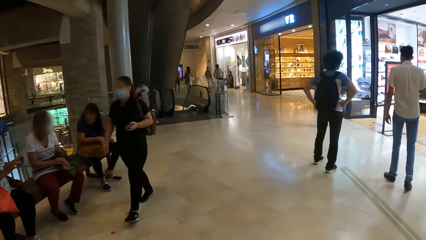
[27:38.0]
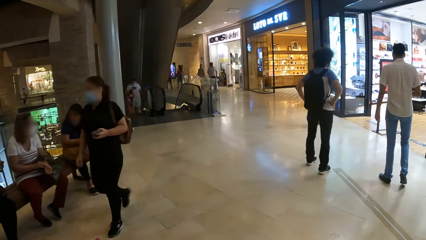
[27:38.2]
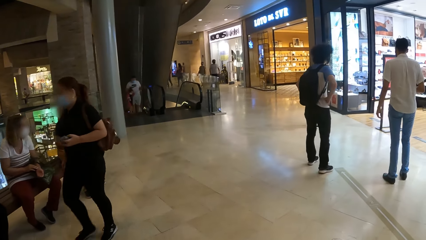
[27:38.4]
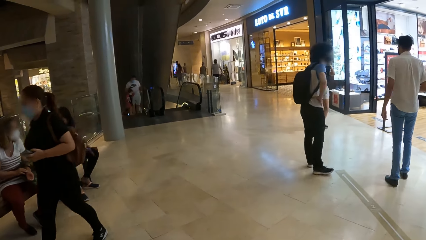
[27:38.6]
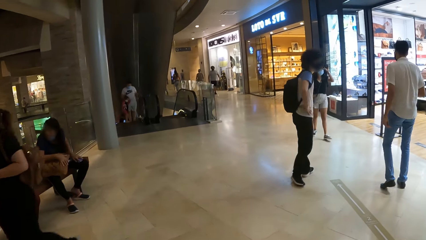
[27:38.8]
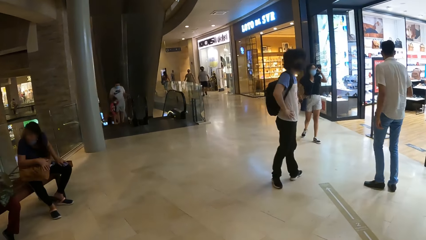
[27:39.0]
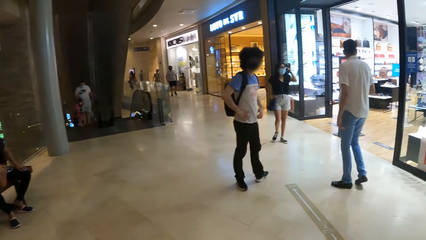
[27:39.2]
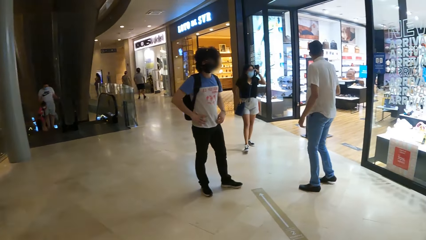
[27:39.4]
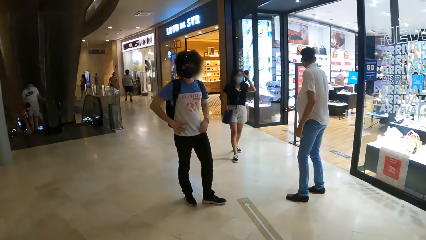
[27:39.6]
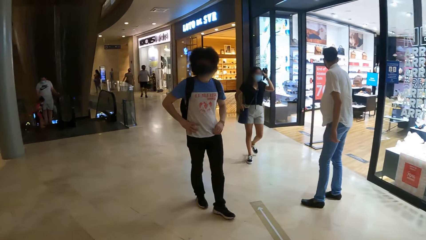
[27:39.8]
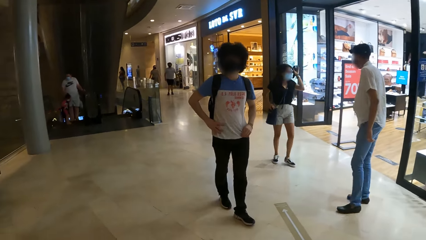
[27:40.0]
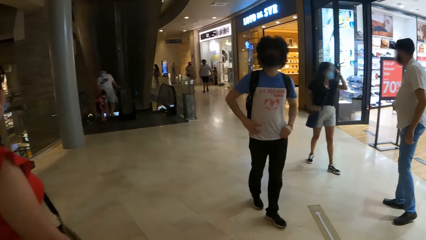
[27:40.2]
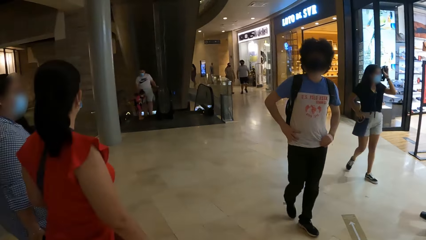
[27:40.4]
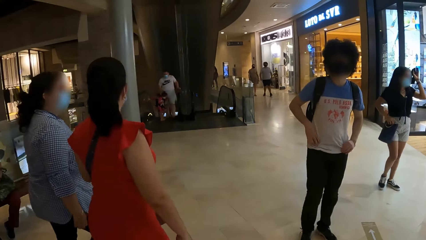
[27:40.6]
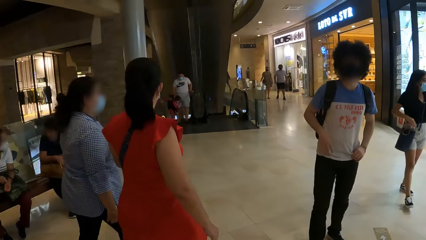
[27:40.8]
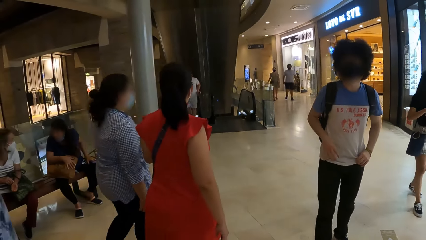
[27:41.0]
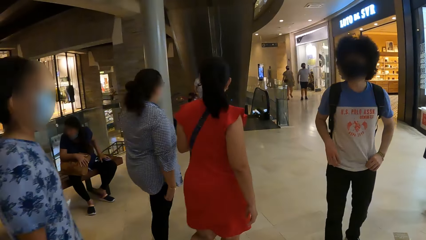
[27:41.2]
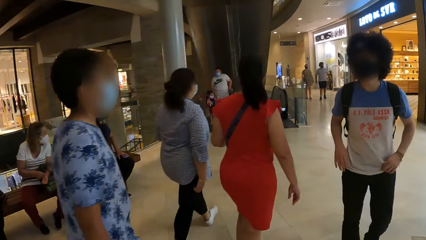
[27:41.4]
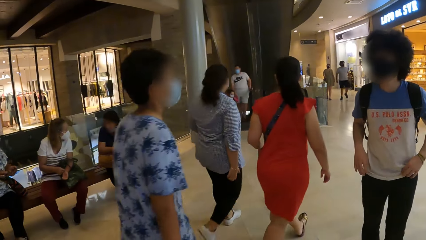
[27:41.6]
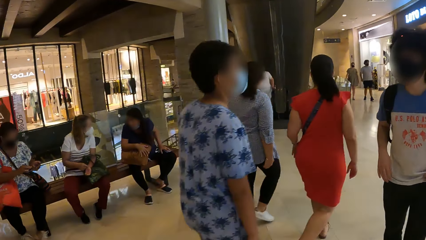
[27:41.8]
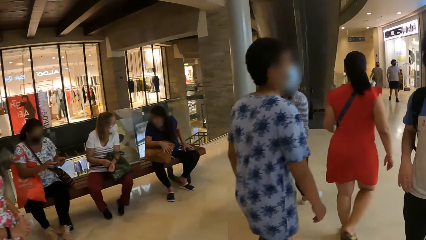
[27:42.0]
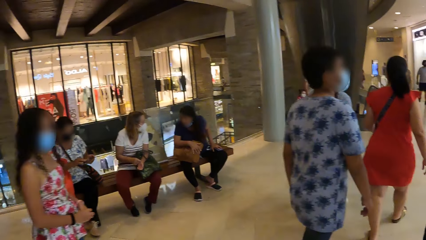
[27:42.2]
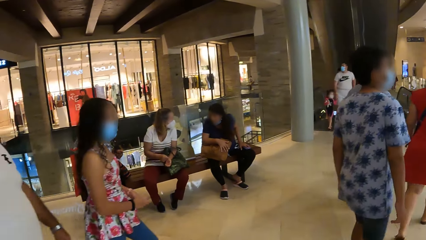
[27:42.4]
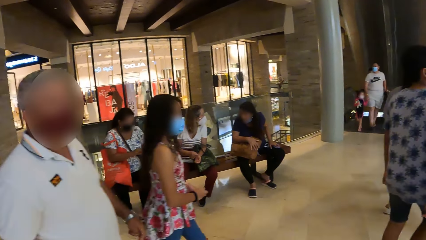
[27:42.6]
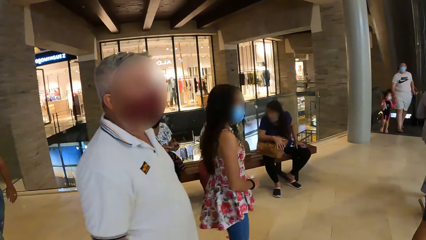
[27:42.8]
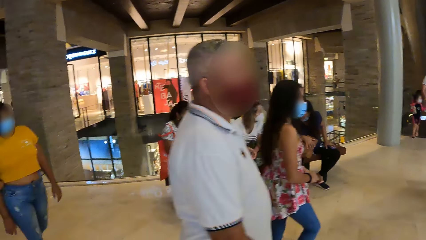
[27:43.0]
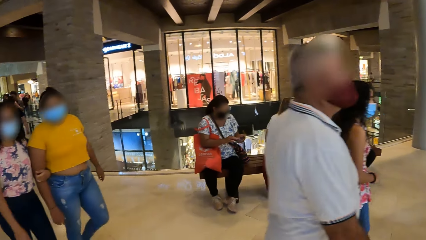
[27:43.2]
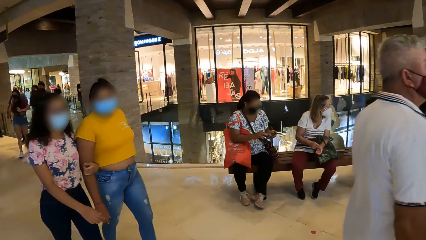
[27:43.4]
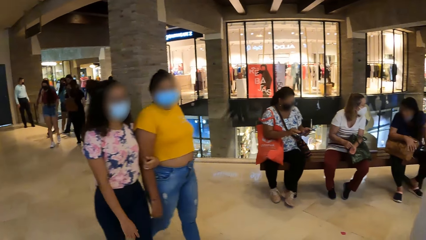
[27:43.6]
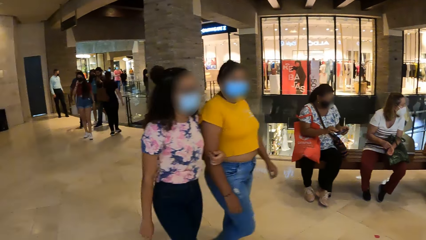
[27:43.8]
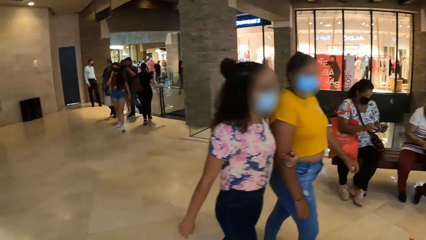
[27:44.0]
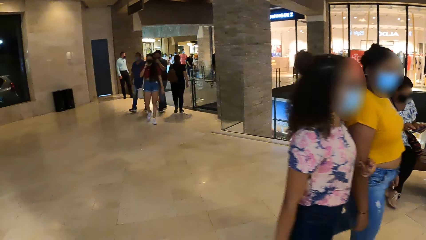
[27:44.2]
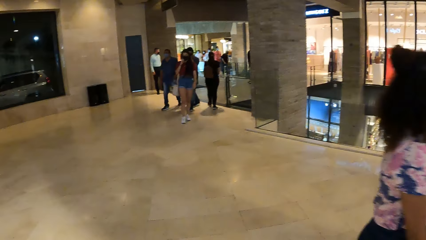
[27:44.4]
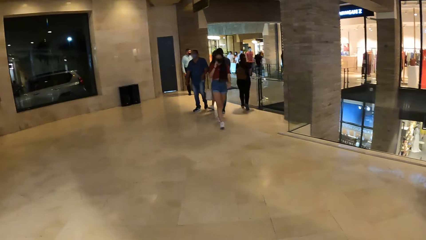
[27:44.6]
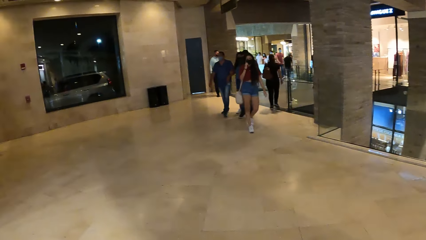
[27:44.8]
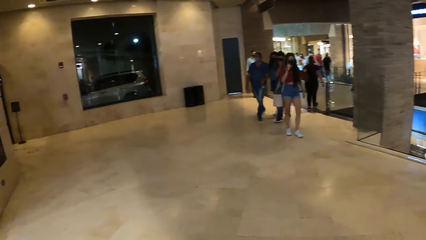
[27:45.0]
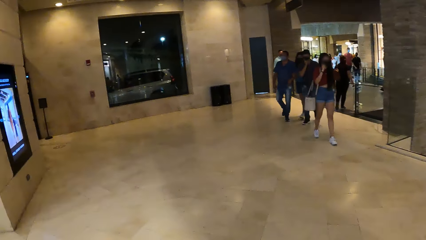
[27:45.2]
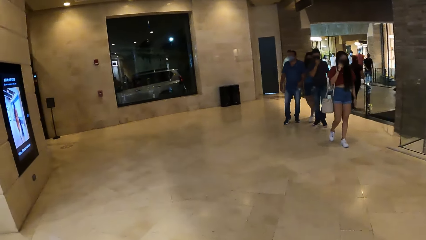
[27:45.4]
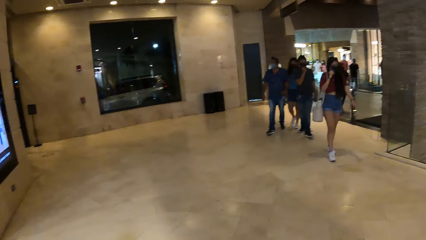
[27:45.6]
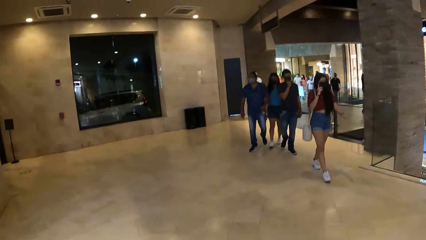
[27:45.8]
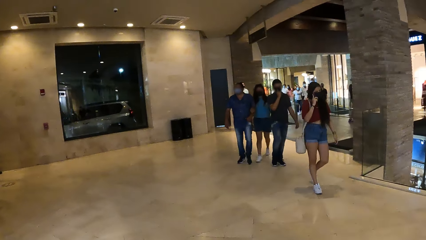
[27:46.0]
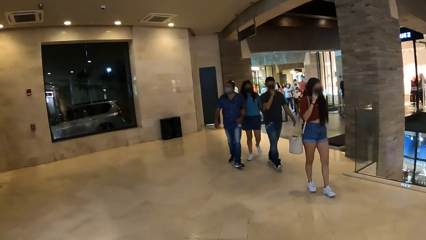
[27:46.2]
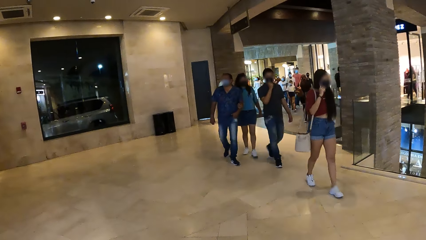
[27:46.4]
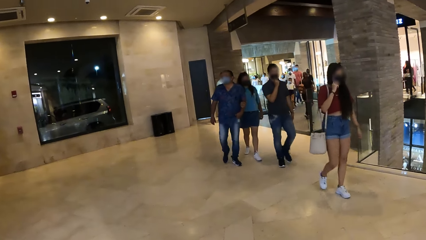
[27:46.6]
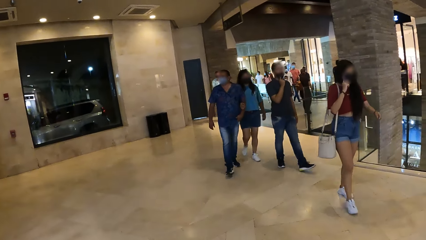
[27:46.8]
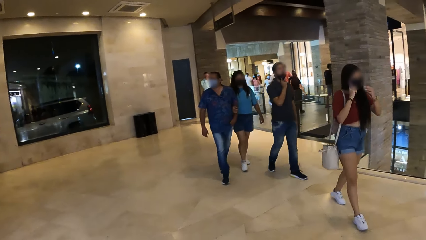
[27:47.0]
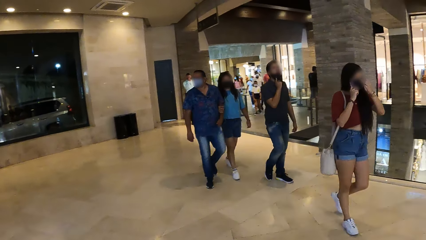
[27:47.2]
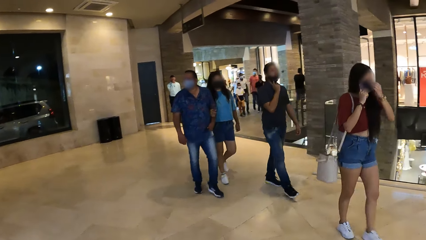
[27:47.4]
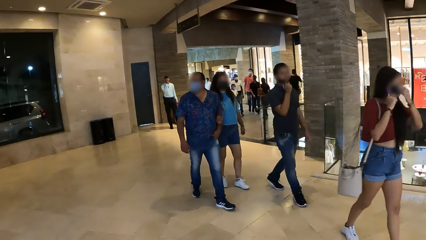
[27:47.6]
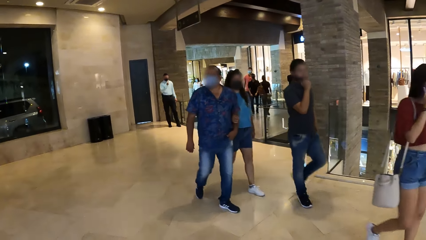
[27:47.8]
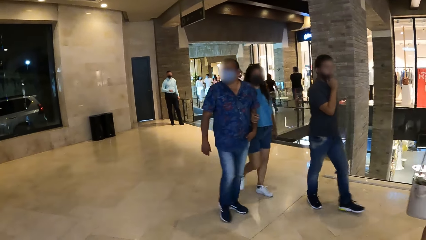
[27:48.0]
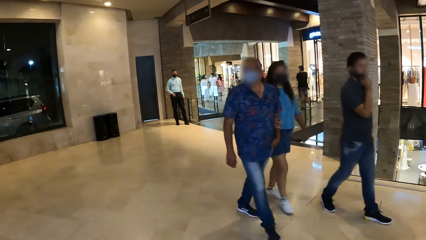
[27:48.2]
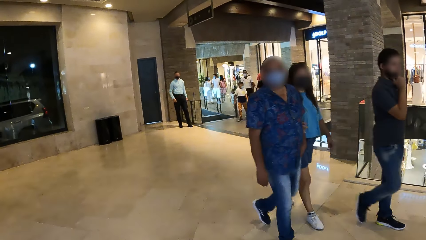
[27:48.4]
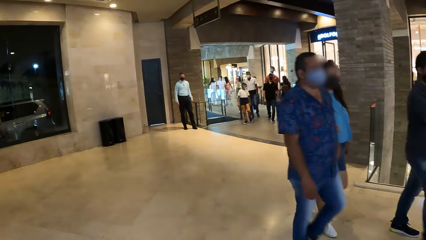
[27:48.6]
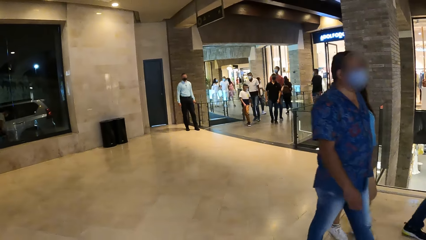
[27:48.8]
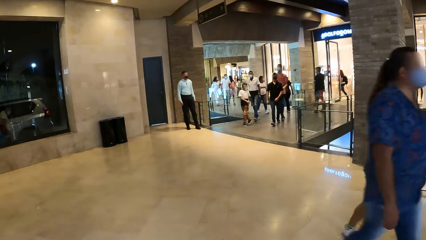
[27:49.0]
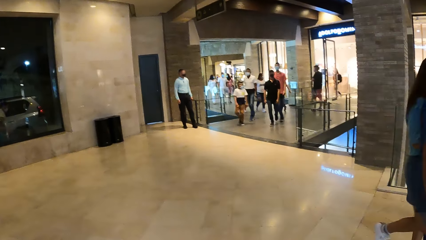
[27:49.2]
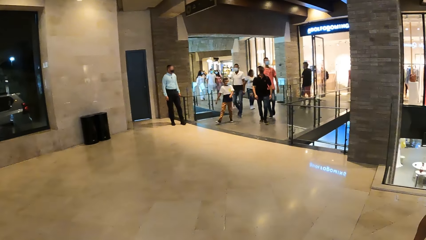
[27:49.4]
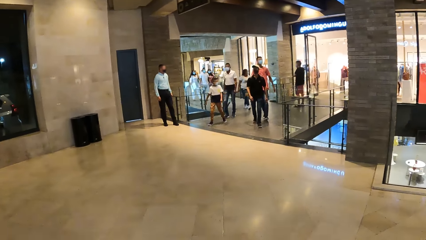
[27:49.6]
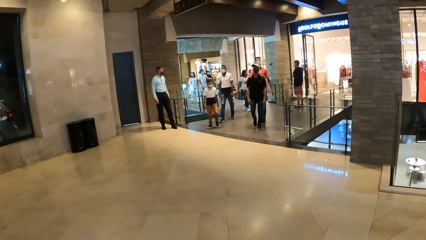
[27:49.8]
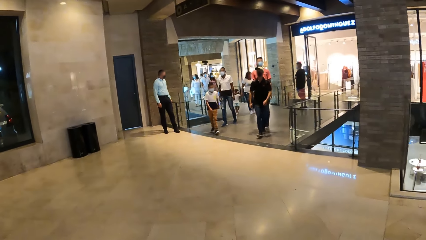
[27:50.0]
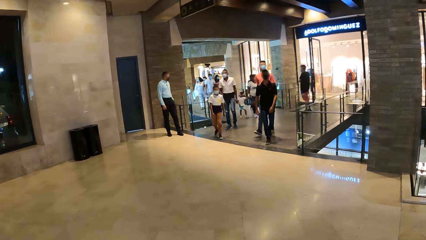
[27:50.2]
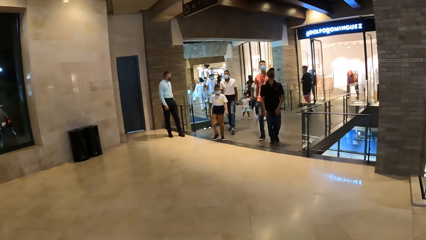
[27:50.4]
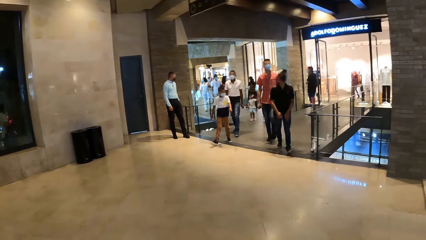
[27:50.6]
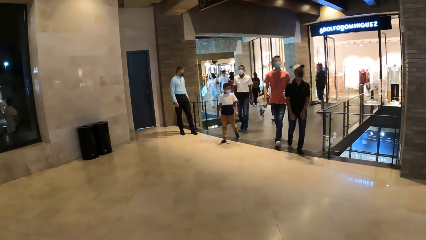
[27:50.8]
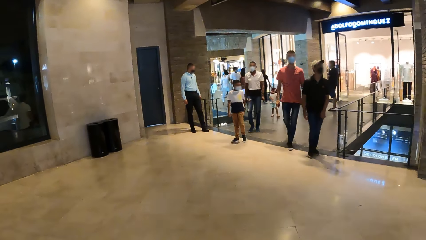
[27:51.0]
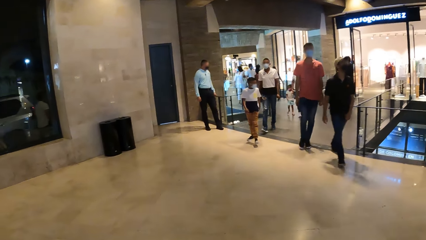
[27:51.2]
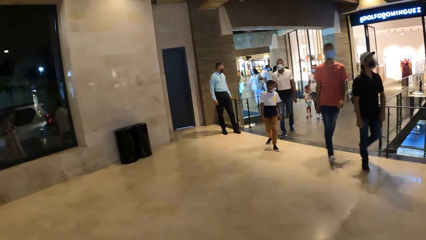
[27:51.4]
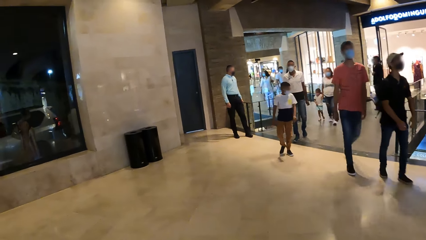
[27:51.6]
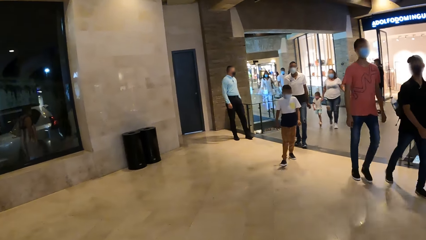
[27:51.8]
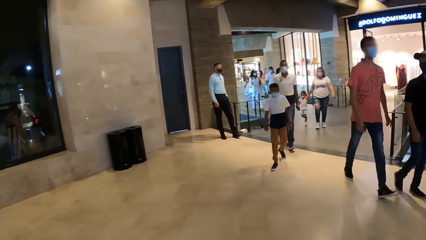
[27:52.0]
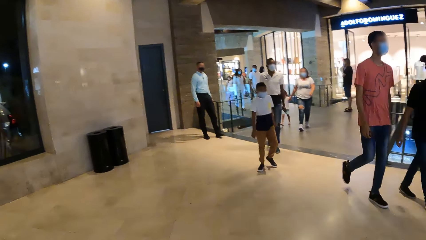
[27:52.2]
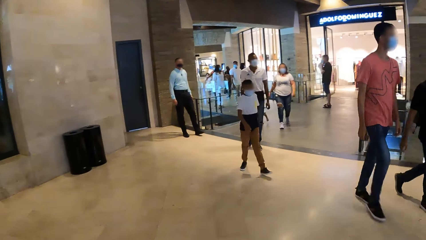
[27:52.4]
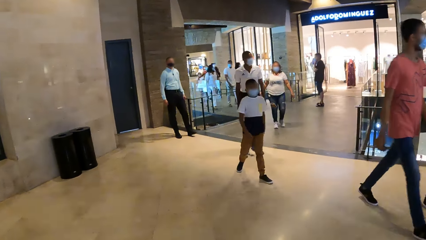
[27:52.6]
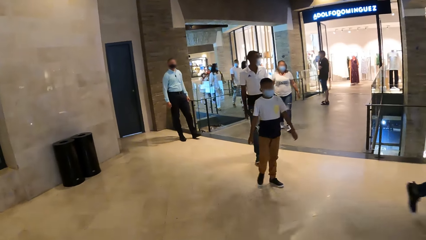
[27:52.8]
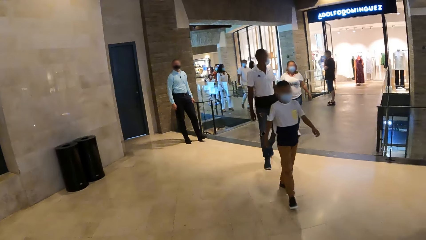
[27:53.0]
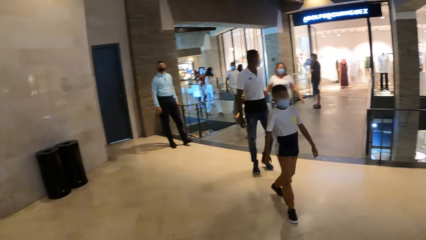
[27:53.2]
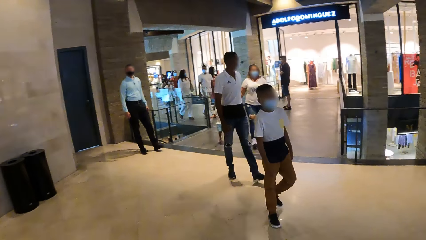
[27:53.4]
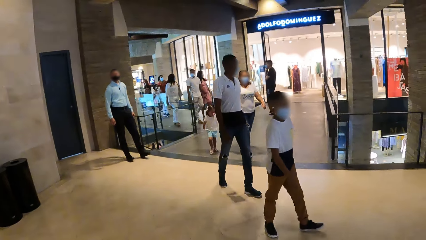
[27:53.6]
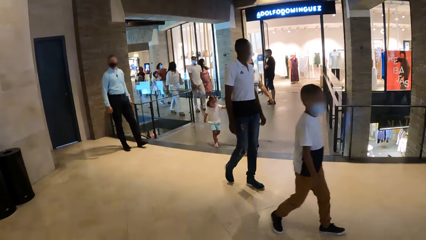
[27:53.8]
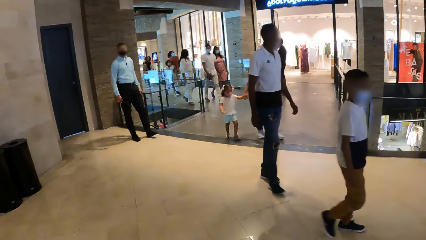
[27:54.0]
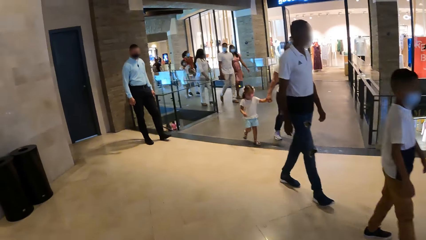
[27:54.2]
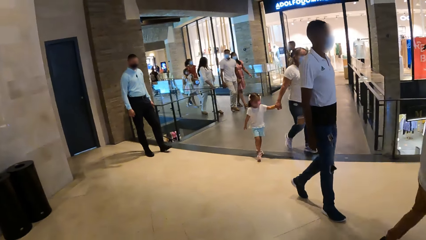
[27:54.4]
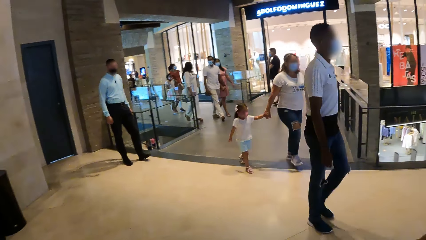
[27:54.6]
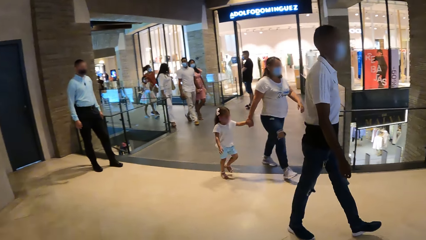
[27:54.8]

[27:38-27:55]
A man turns with hands on the waist. The man walks towards the camera wearer. The camera wearer turns around.
